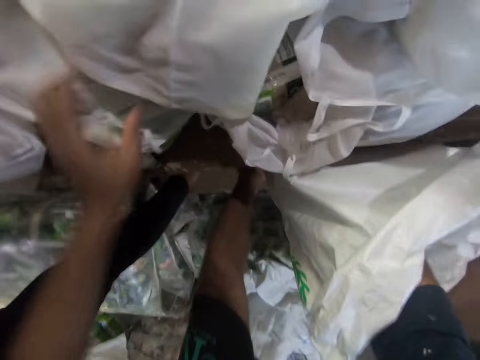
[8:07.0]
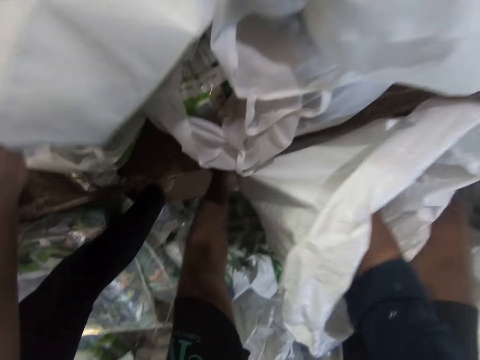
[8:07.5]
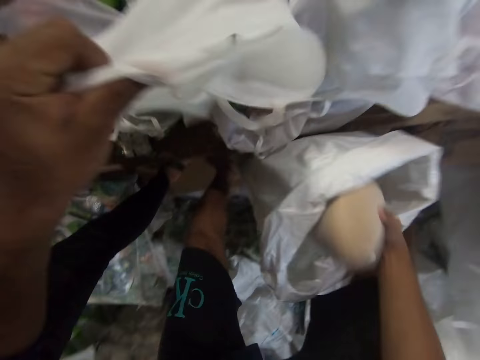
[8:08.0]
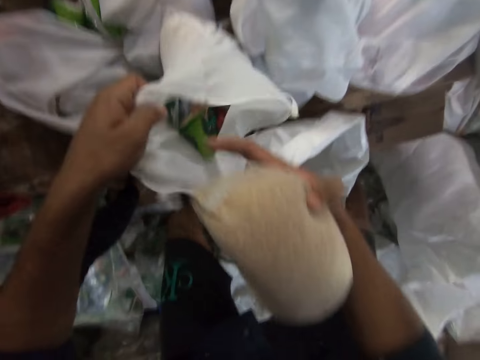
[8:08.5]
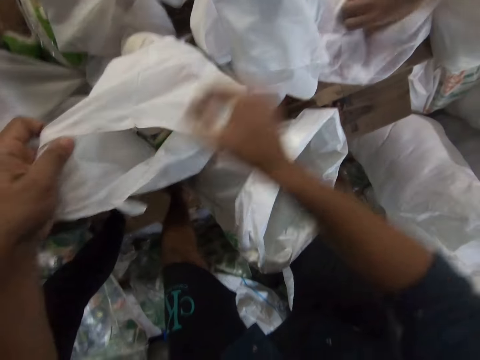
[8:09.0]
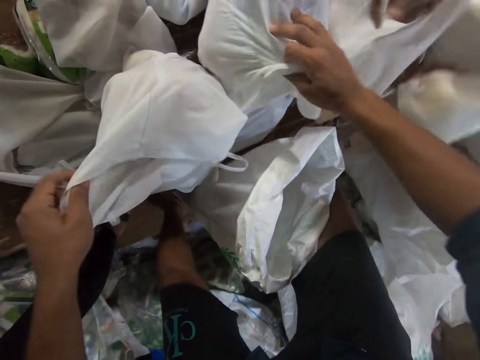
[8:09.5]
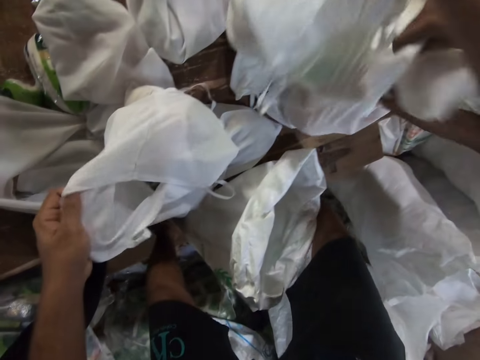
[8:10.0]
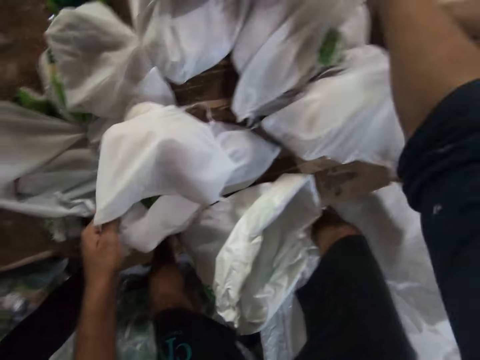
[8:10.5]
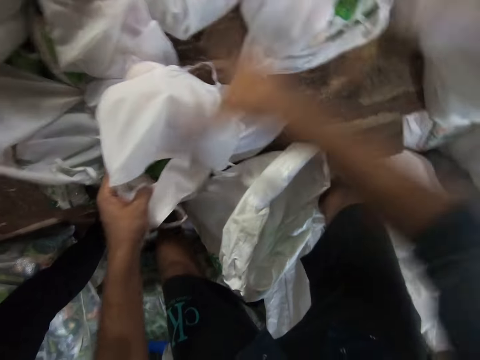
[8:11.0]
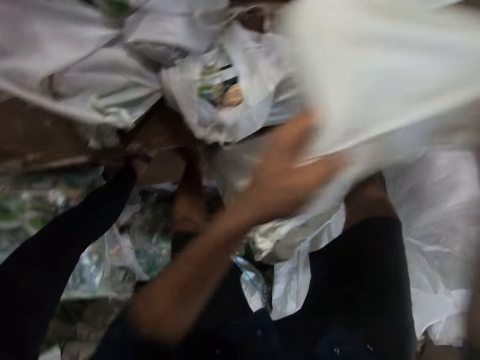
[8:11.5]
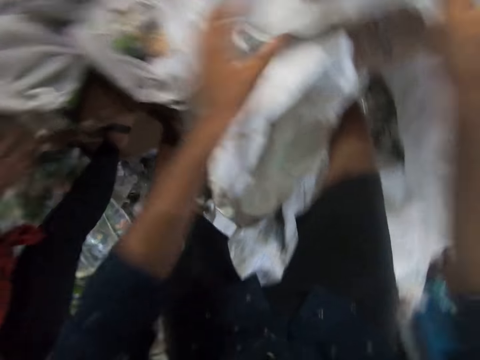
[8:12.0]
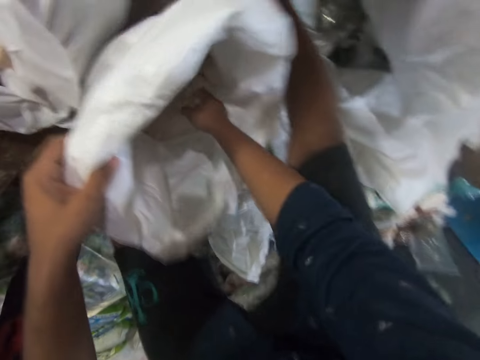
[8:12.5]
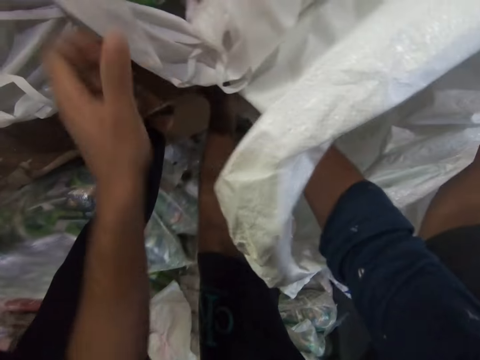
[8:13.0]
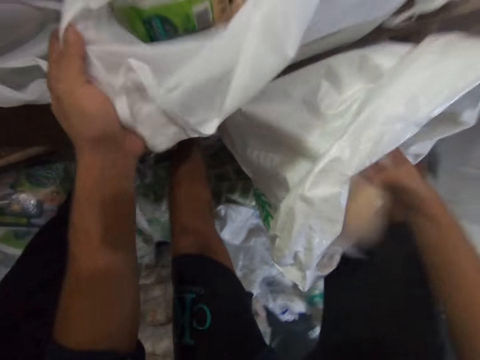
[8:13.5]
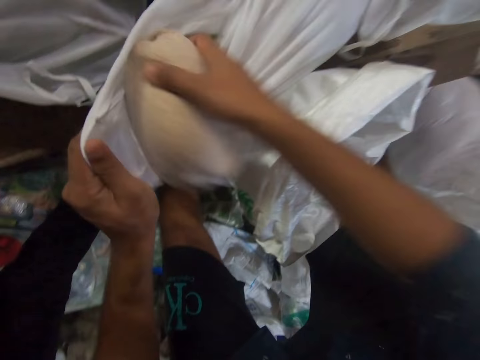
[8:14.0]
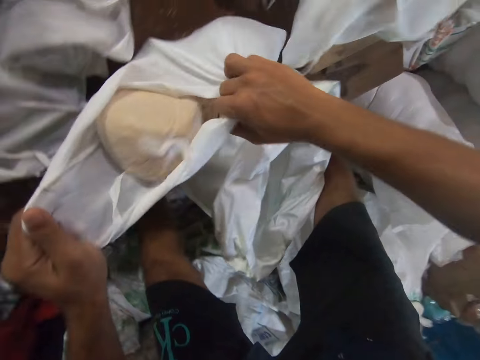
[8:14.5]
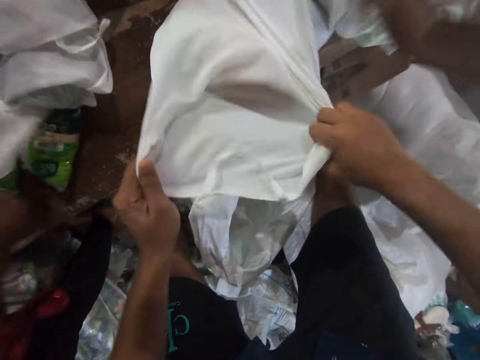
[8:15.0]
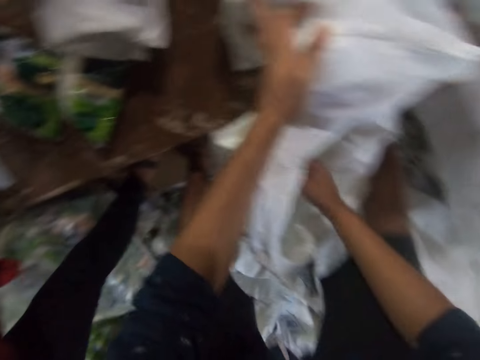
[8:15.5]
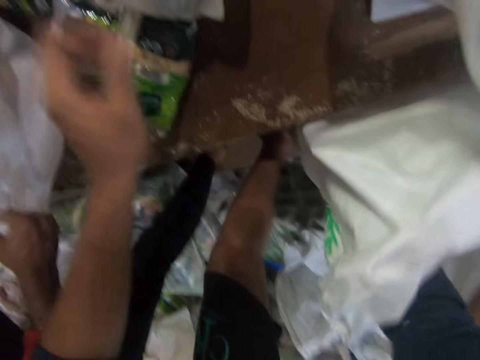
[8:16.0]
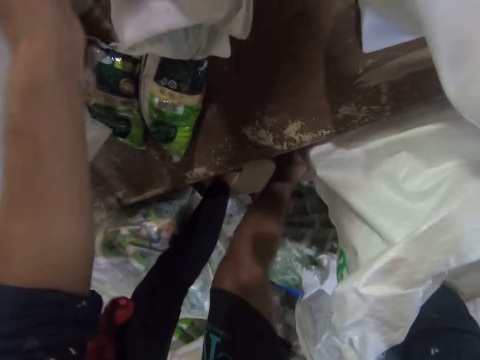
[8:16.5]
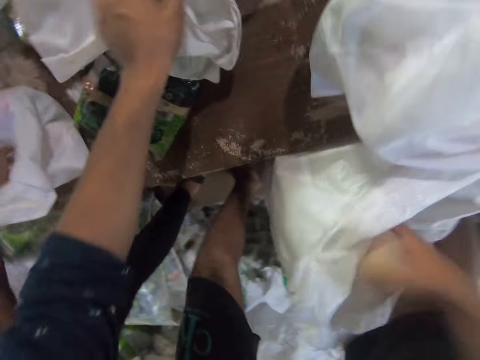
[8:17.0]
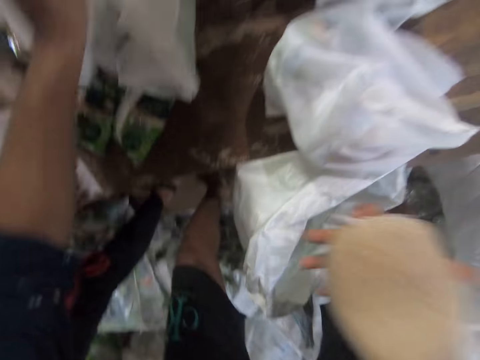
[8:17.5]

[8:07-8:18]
The camera wearer picks another bag of rice from the sack with his right hand and another plastic bag with his left hand. He puts the bag of rice into the plastic bag or paper bag in his left hand. A colleague picks another plastic bag from the table with both hands. The camera wearer picks another plastic bag with his right hand. He passes a paper bag to the colleague. He drops the plastic bag in his right hand on the right side of the table. The colleague picks another plastic bag from the table with both hands. The camera wearer picks the plastic bag with both hands and drops the plastic bag on the right side of the table. He picks another bag of rice from the sack with his right hand and another plastic bag with his left hand. He puts the bag of rice into the plastic bag. He picks the plastic bag with both hands. The colleague puts another bag of flour into another plastic bag on the table with his left hand. The camera wearer drops the plastic bag on the table. He puts something in a paper bag. He picks another bag of rice from the sack with his right hand and another plastic bag with his left hand.

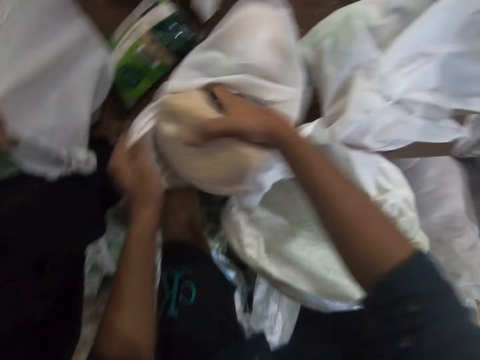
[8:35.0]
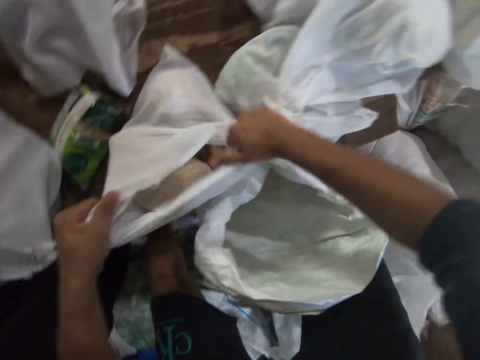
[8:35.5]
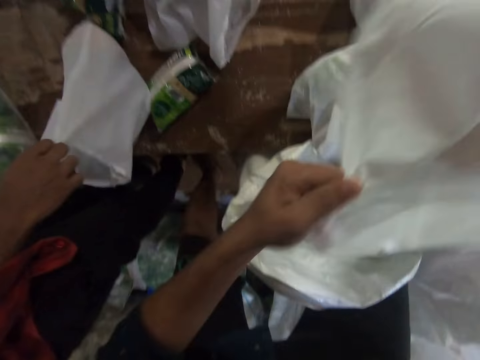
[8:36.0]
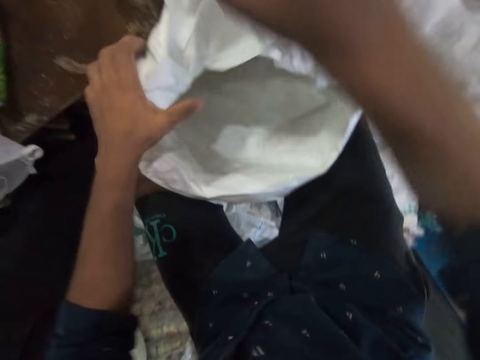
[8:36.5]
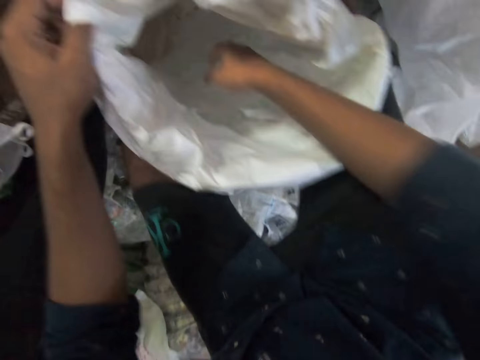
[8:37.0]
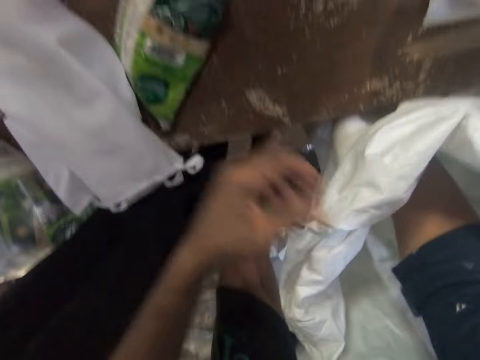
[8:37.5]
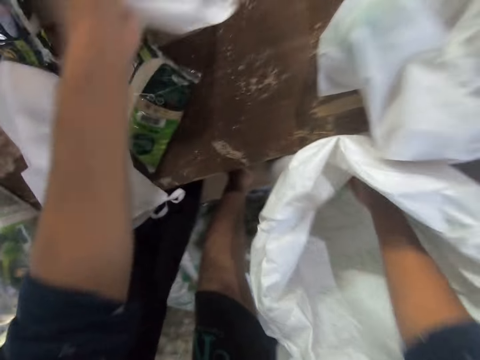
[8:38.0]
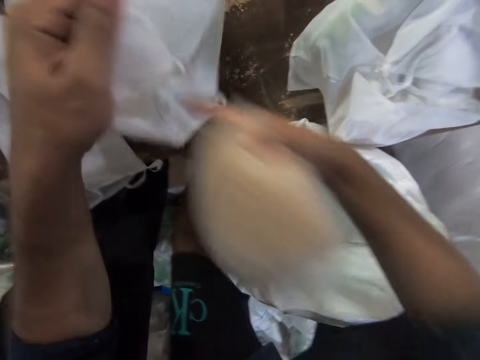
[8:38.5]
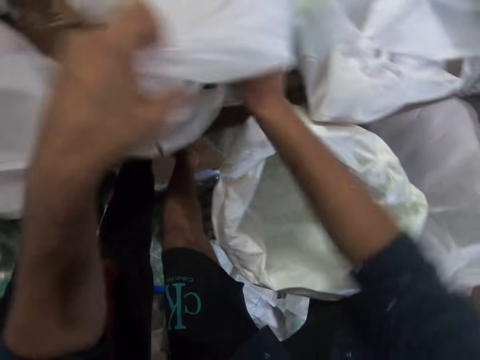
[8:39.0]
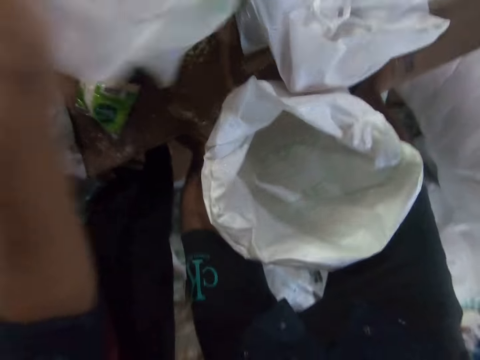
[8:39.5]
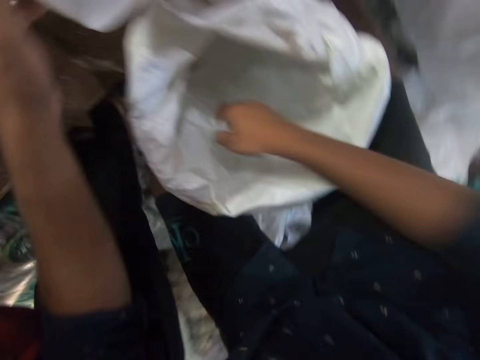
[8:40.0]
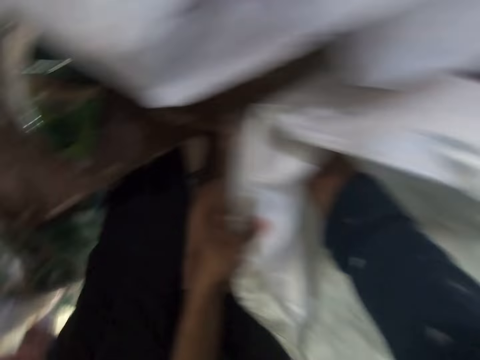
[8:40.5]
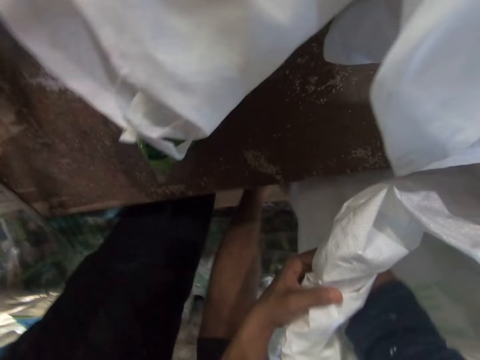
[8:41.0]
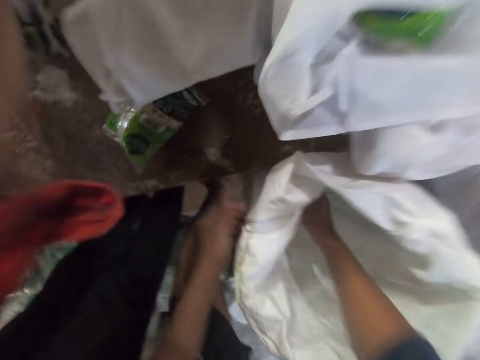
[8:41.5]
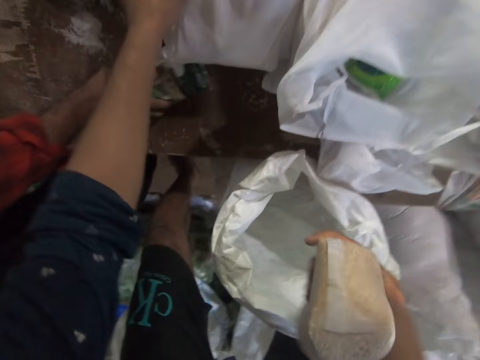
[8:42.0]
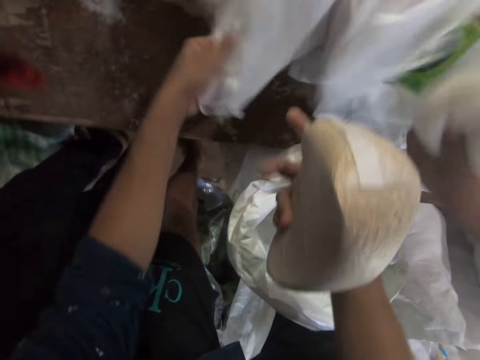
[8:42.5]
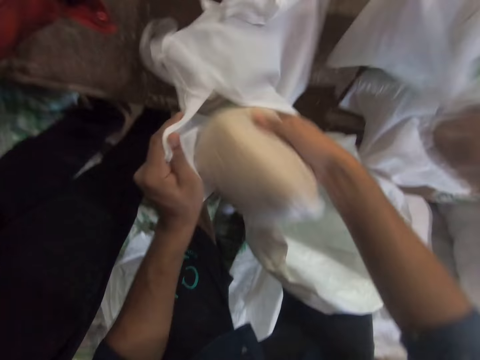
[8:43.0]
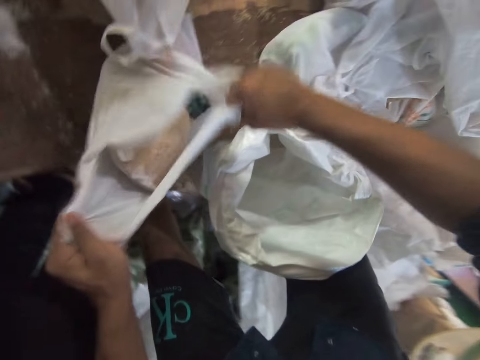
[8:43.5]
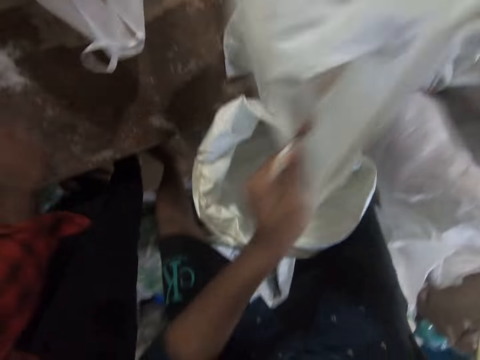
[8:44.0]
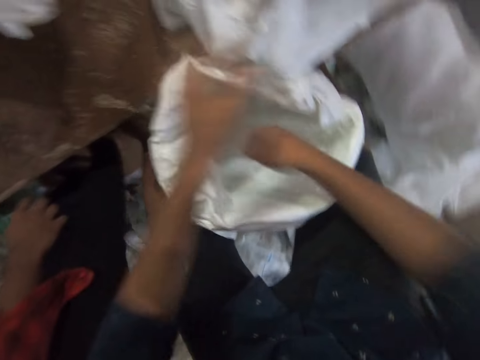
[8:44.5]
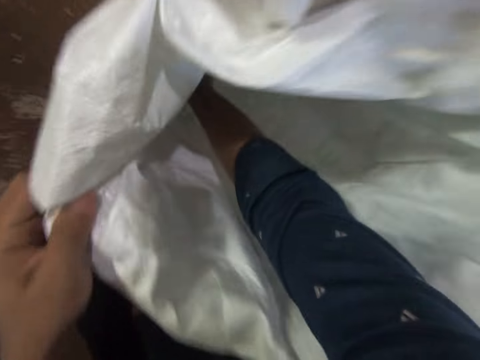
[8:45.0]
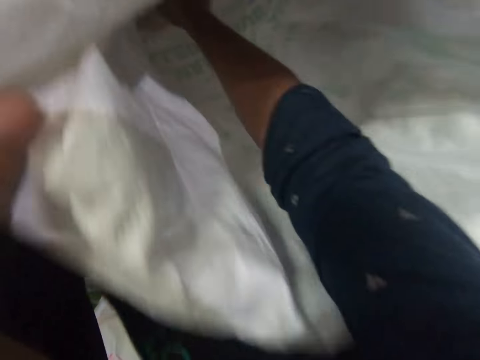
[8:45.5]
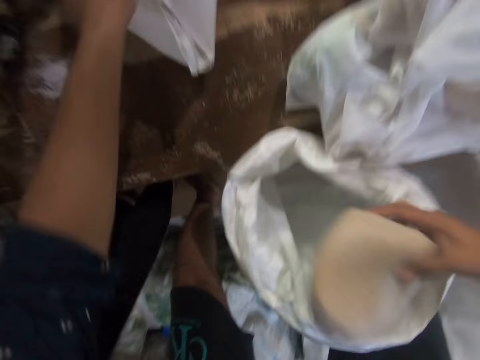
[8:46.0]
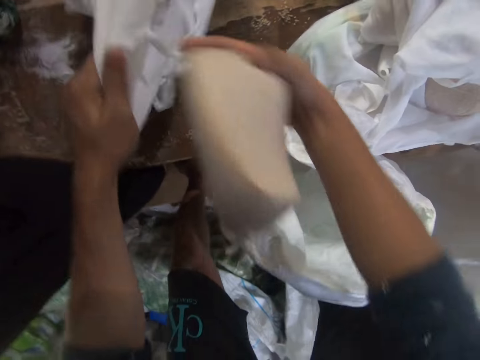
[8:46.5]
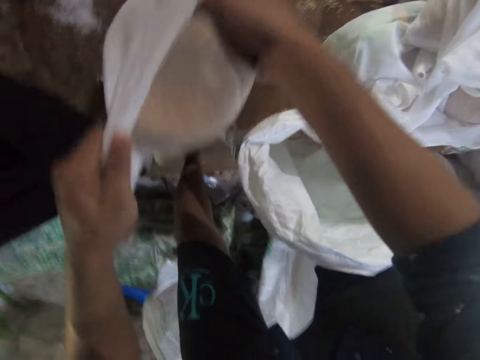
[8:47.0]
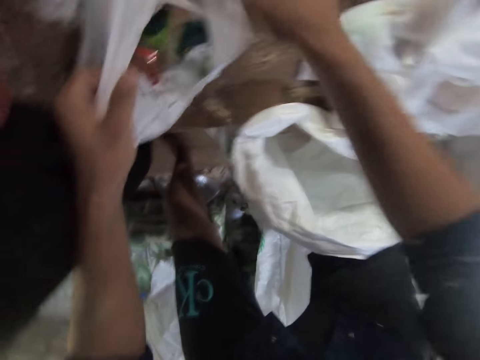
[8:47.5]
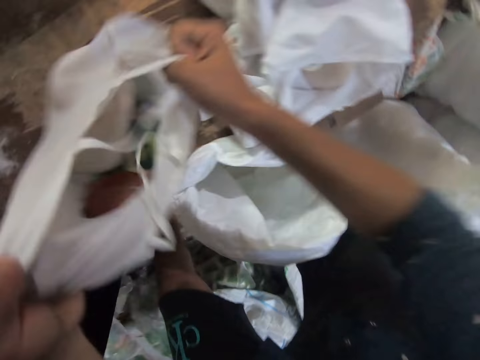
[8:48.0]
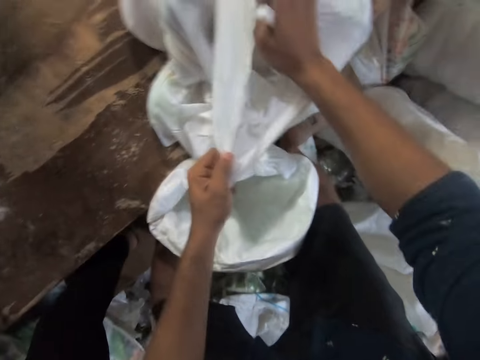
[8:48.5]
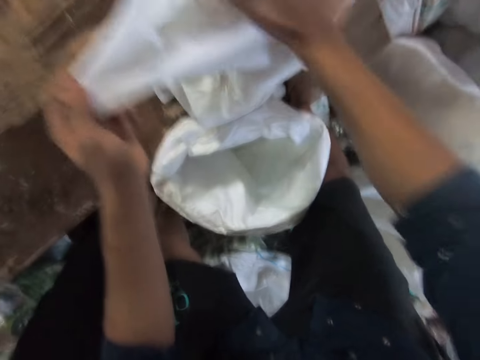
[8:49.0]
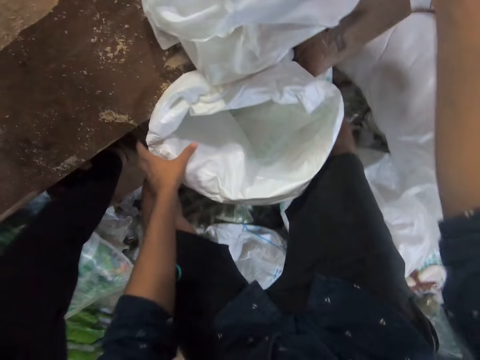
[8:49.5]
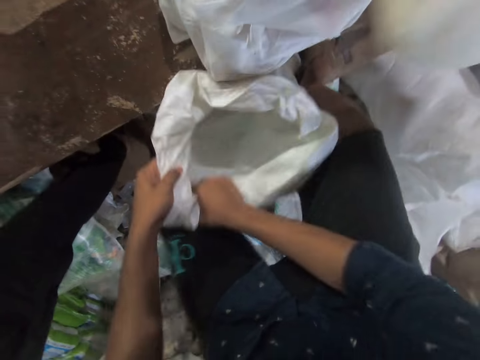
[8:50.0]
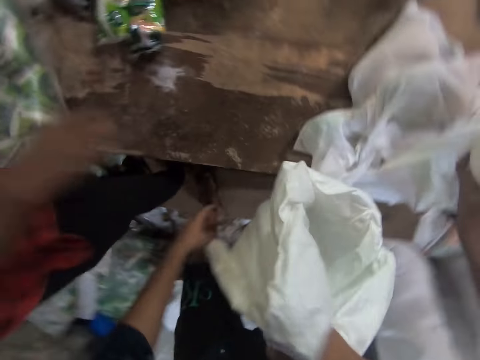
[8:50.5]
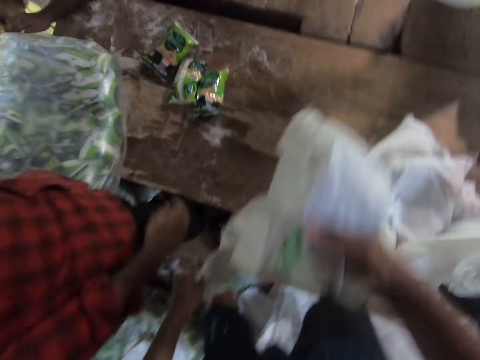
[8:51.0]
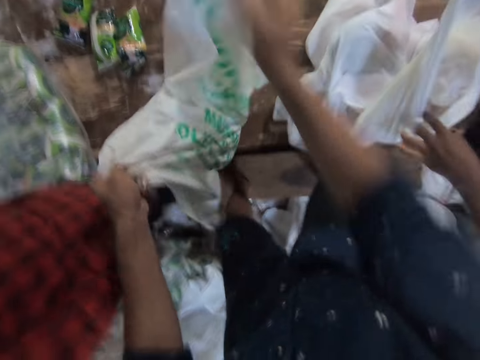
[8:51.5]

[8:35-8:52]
The camera wearer puts the bag of rice into the plastic bag or paper bag. A colleague holds another plastic bag in his right hand. The camera wearer picks the plastic bag with both hands and drops the plastic bag on the right side of the table. He passes a paper bag to a man. He picks another bag of rice from the sack with his right hand and another plastic bag with his left hand. He puts the bag of rice into the plastic bag. He picks the plastic bag with both hands. He passes a paper bag to the man. The colleague picks a packaged food from the table with his right hand. The camera wearer picks another bag of rice from the sack with his right hand and another plastic bag with his left hand. Another colleague puts another bag of flour into another plastic bag on the table with his left hand. The camera wearer puts the bag of rice into the plastic bag. He picks the plastic bag with both hands and drops the plastic bag on the right side of the table. He passes a paper bag to the man. He picks another bag of rice from the sack with his right hand and another plastic bag with his left hand. He puts the bag of rice into the plastic bag. He picks the plastic bag with both hands and drops the plastic bag on the right side of the table. He passes a paper bag to the man. He puts something in a paper bag. He picks the sack of rice with both hands. He pours the bags of rice in the sack on the table.
